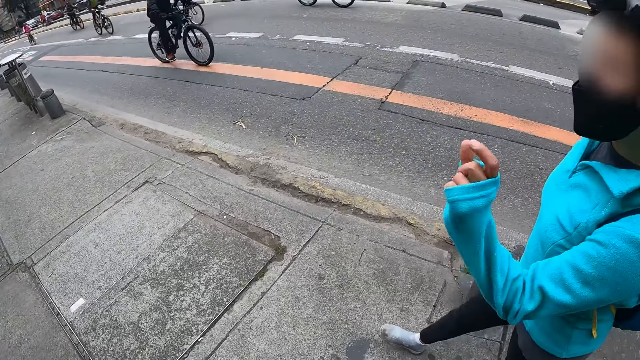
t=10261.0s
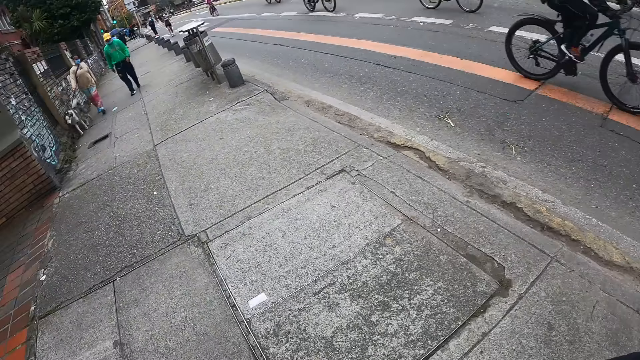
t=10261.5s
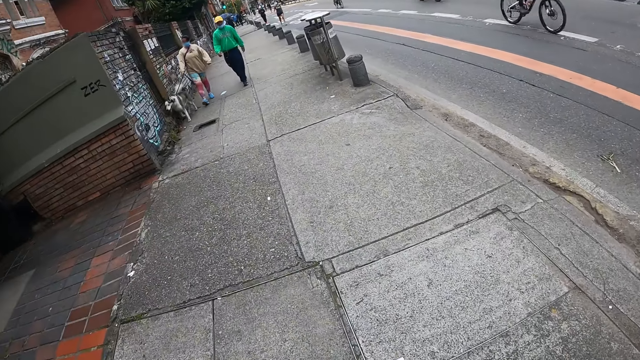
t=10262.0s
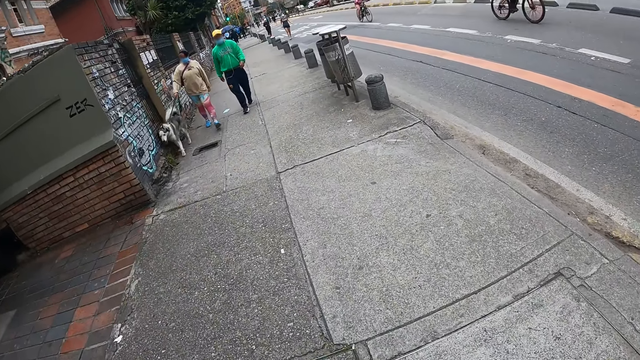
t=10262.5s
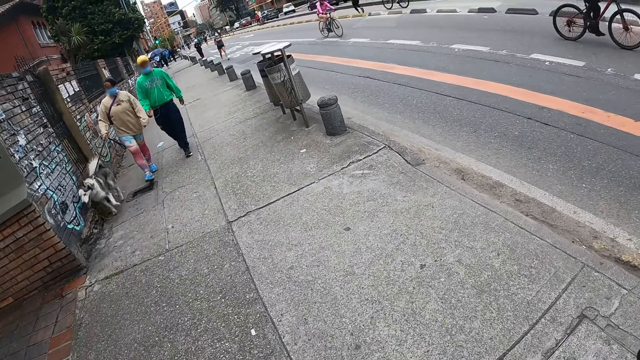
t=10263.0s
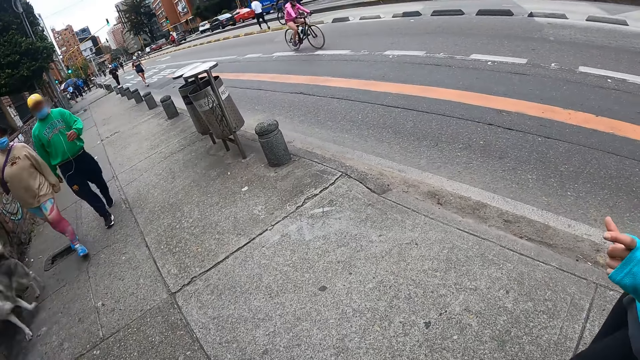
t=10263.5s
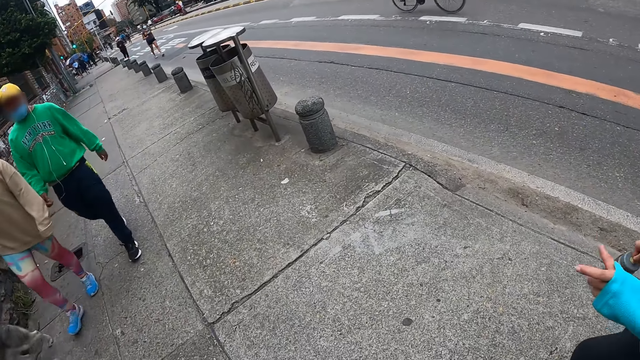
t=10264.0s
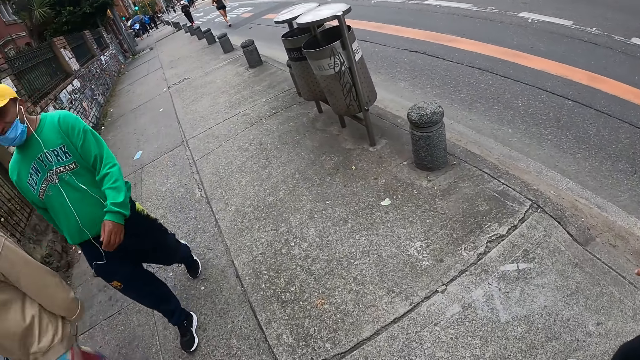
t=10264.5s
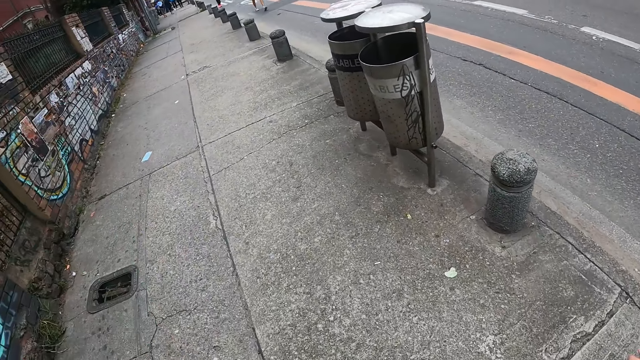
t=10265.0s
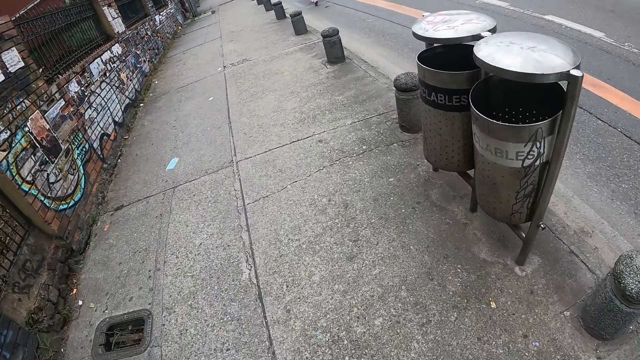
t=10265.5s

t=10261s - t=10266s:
The girl makes gestures with her left hand.

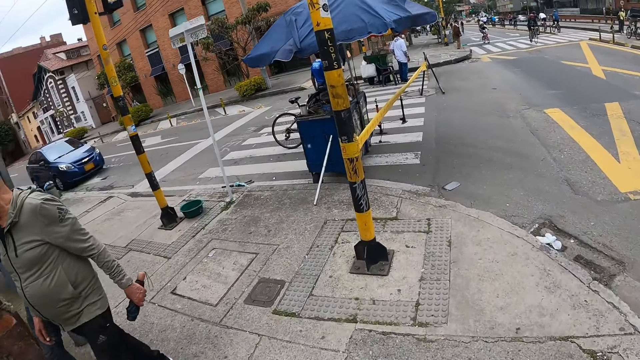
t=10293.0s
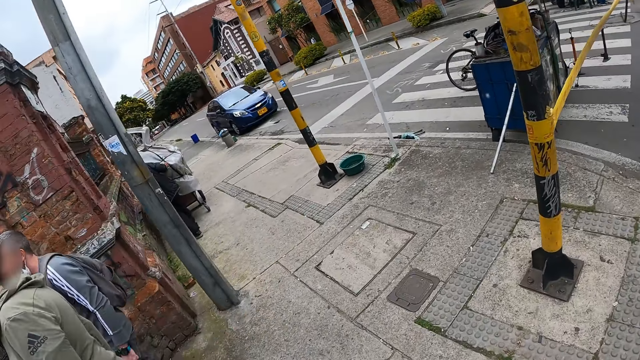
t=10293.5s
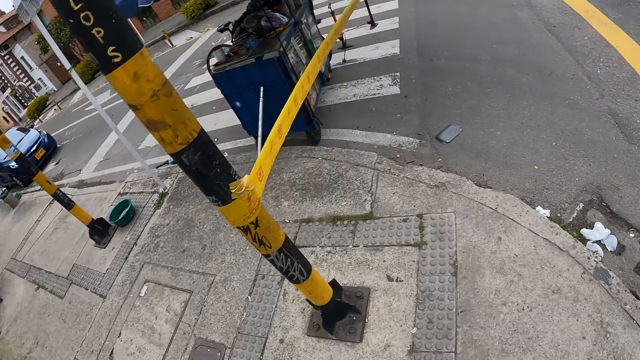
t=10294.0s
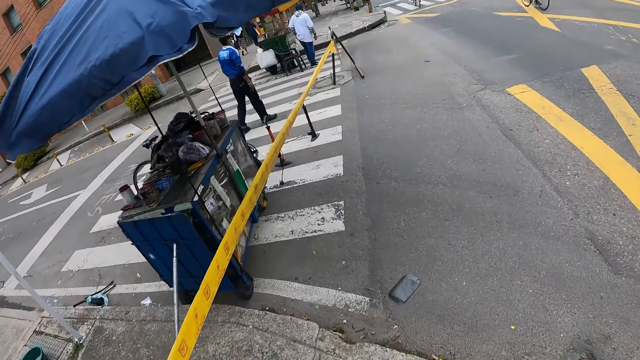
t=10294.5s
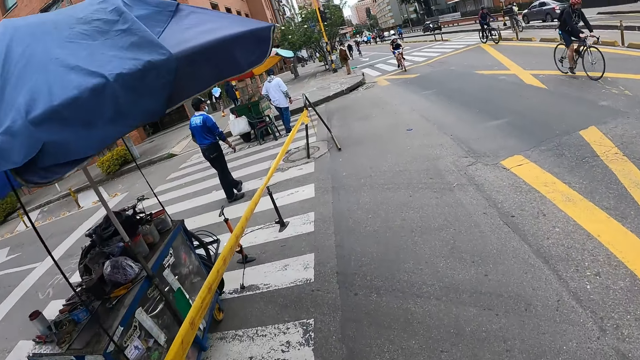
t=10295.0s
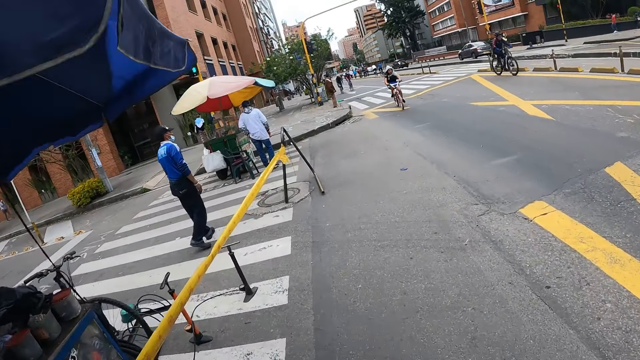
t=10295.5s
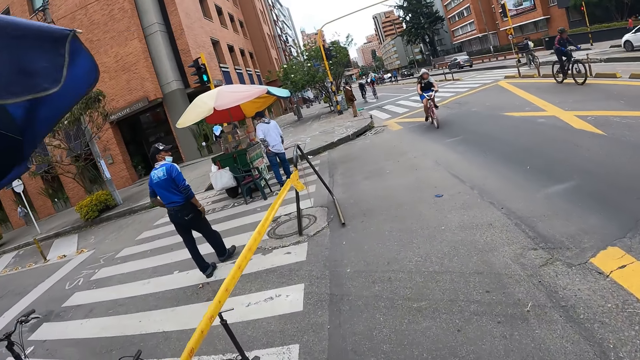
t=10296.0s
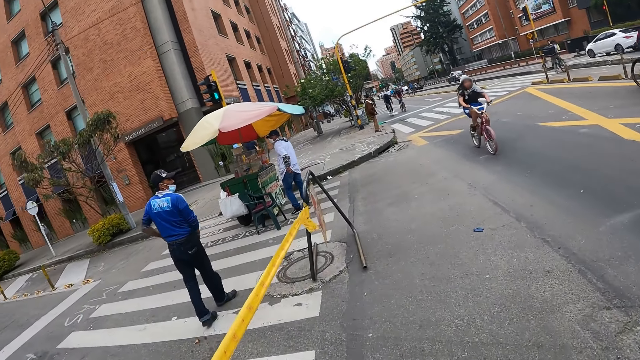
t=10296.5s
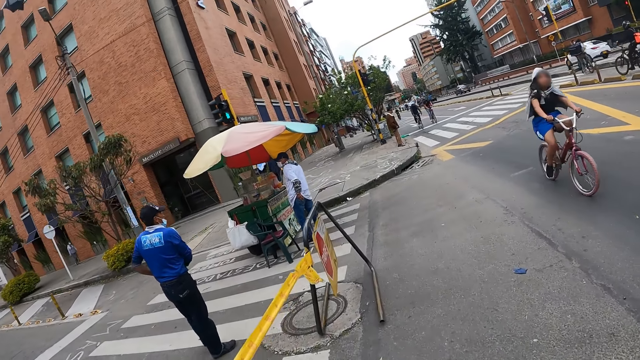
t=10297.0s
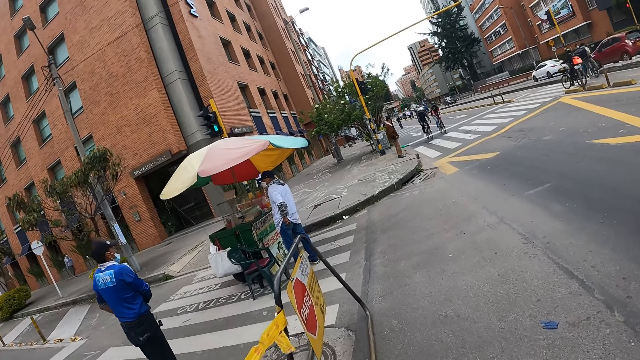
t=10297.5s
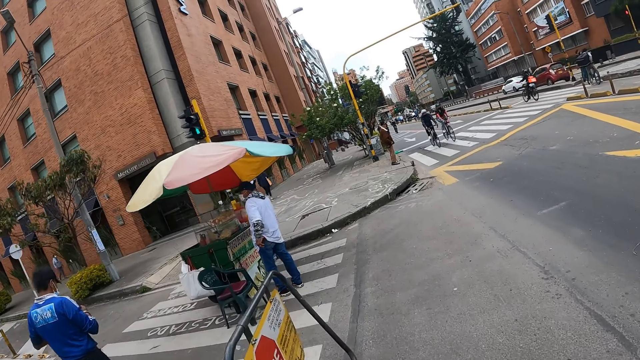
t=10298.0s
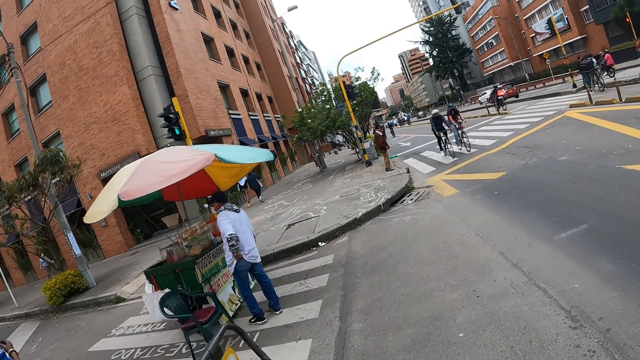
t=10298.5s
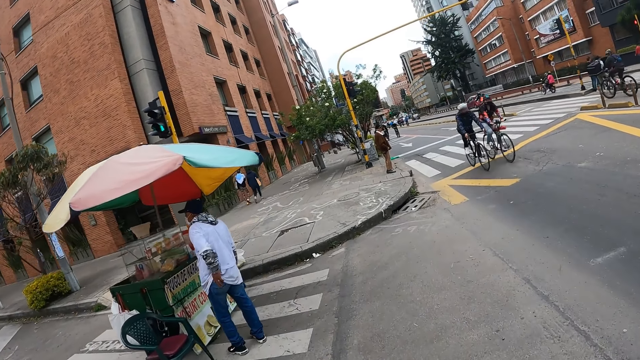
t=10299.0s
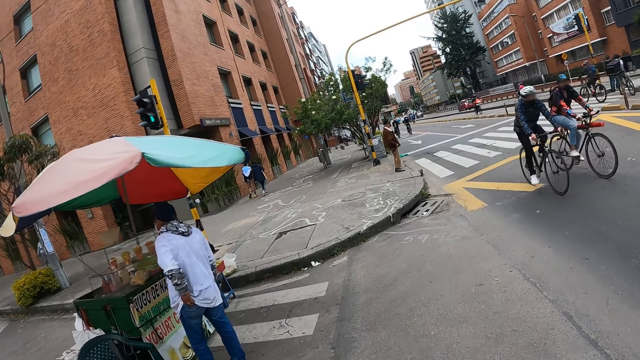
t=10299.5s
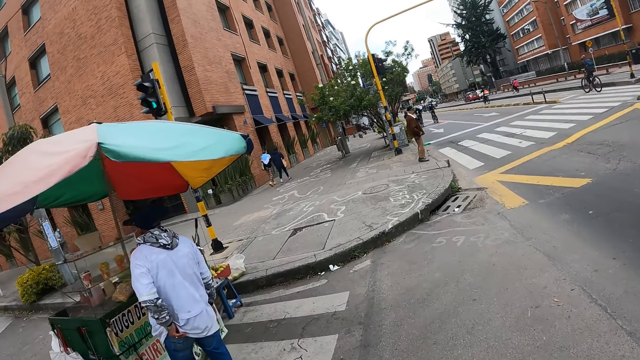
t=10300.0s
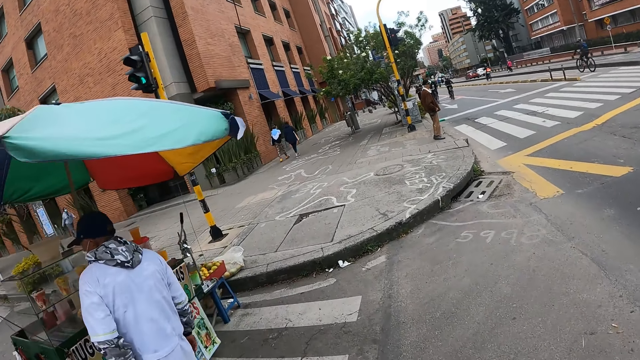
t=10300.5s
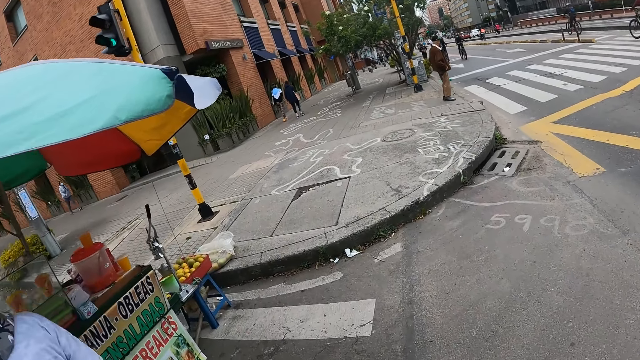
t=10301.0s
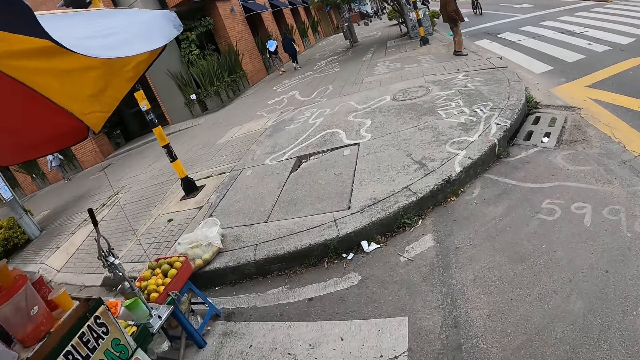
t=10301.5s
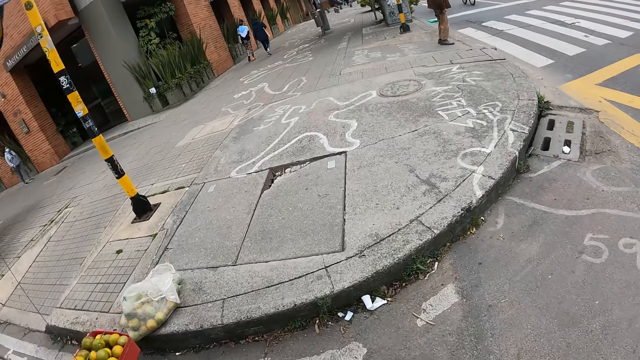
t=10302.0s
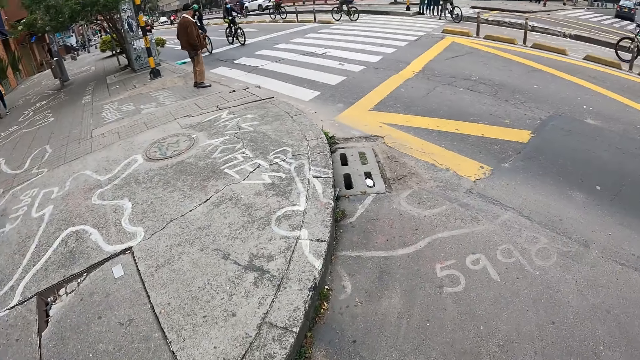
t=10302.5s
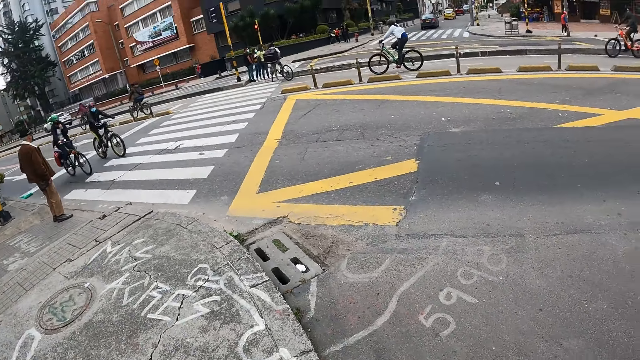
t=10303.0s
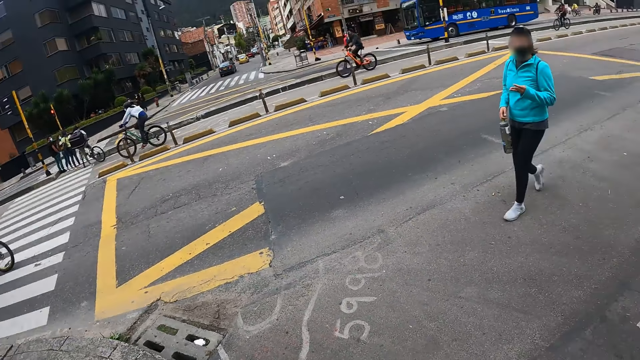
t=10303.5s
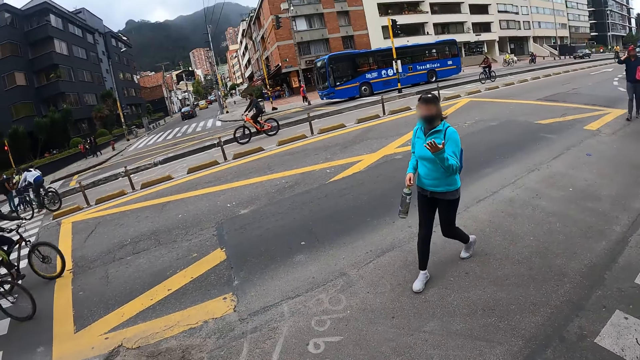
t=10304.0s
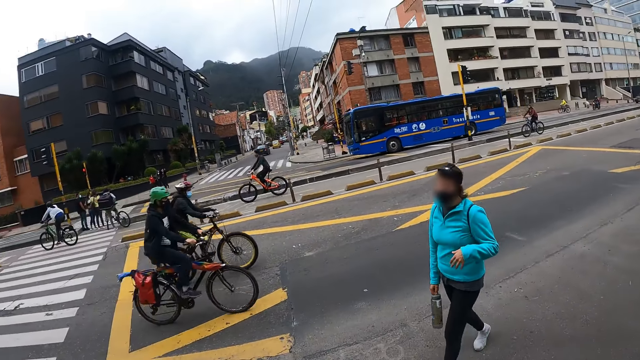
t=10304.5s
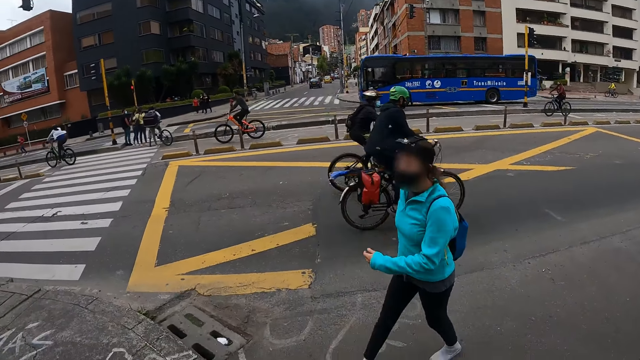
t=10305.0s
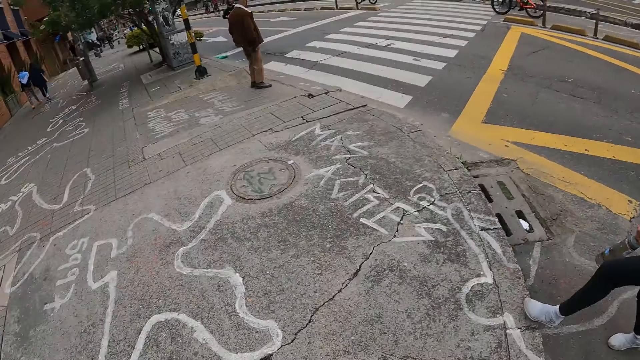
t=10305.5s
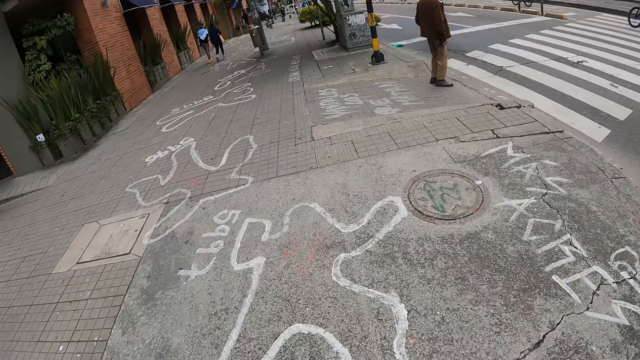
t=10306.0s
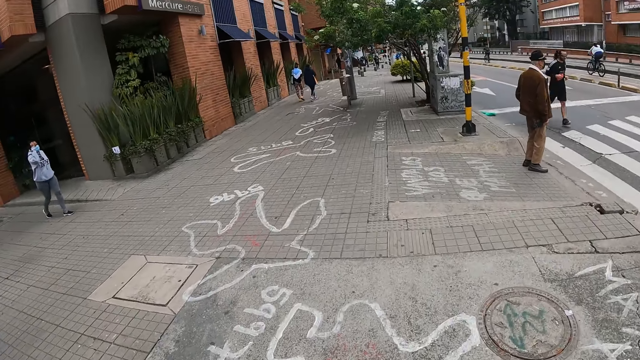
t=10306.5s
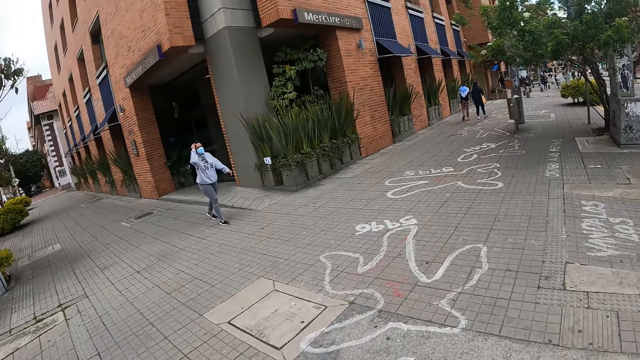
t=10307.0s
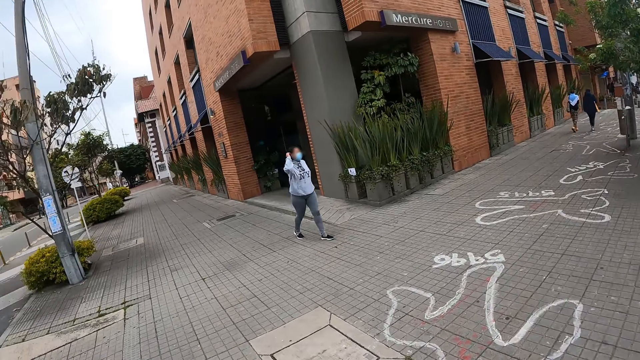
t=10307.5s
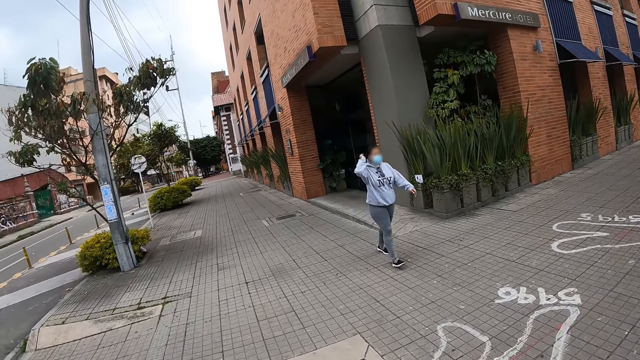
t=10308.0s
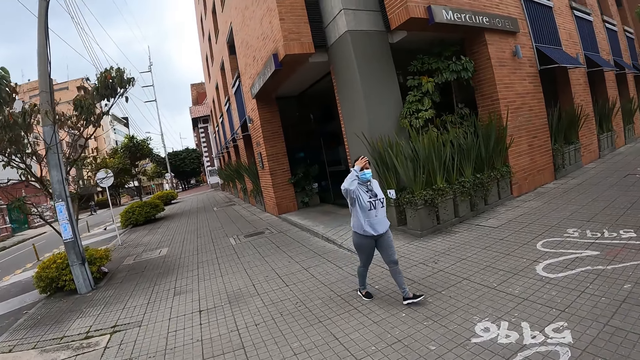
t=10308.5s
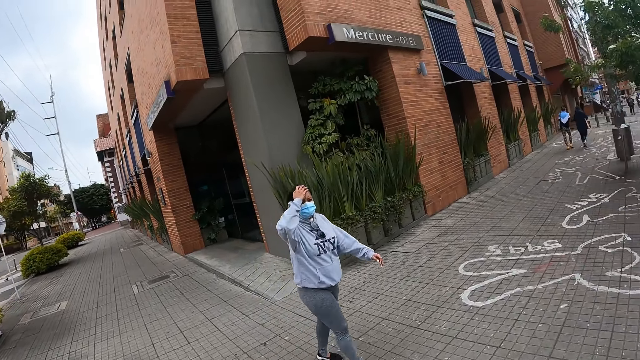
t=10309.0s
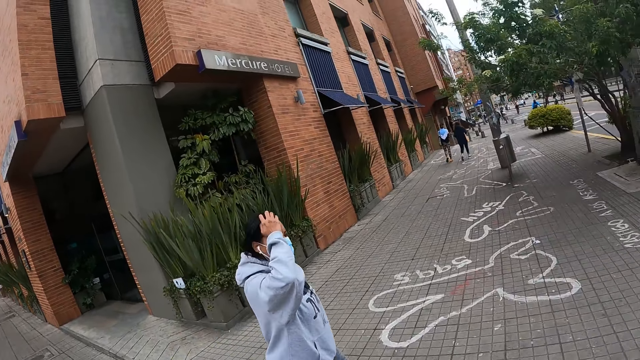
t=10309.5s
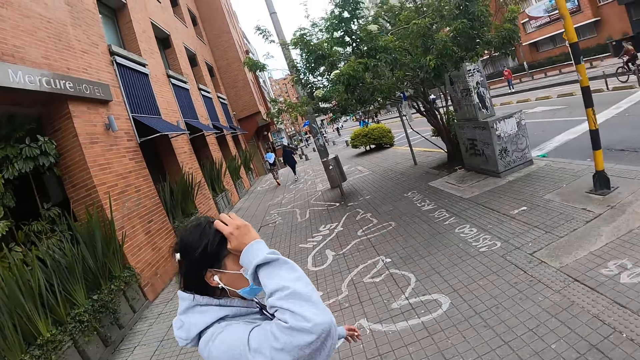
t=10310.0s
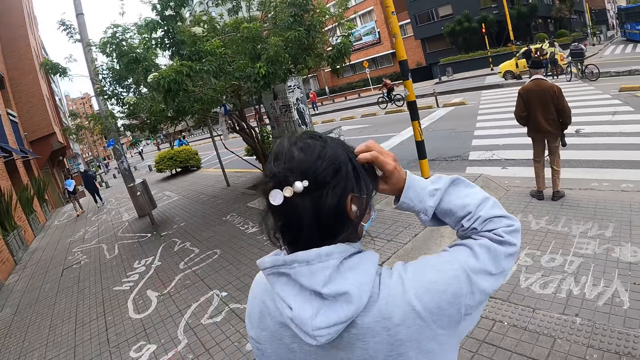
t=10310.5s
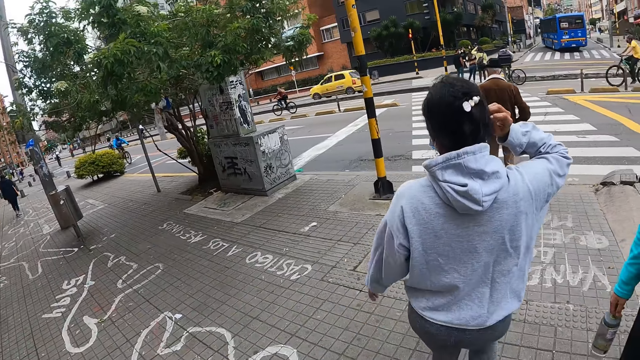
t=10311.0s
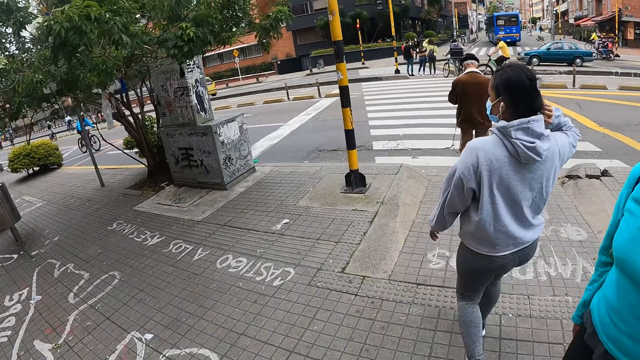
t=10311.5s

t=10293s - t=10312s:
The camera wearer crosses a road with the woman. They look around the city. The woman crosses the road and walks along the path. The camera wearer walks along the path.
